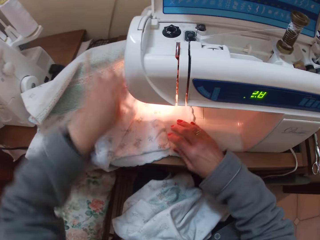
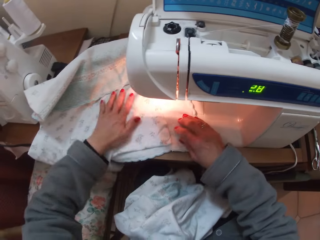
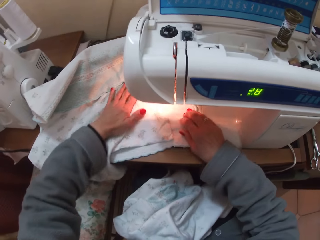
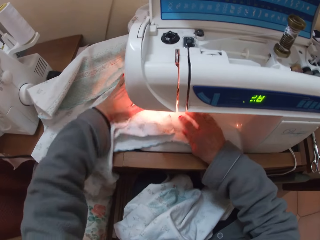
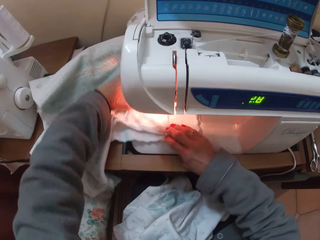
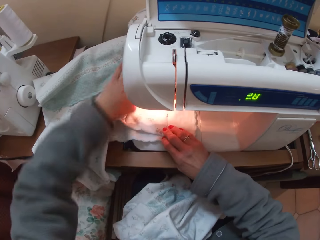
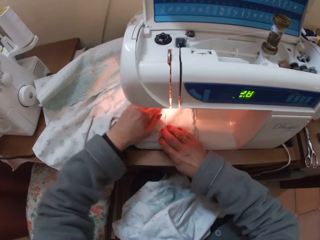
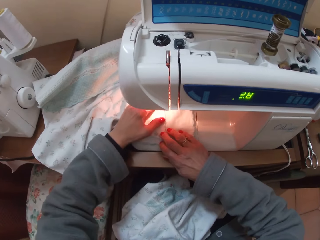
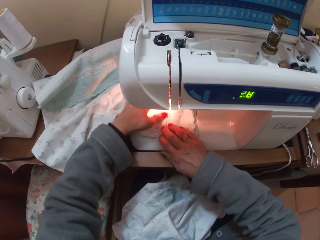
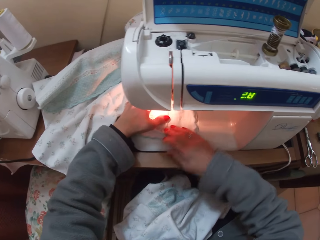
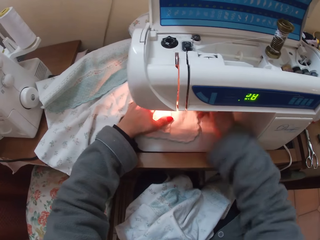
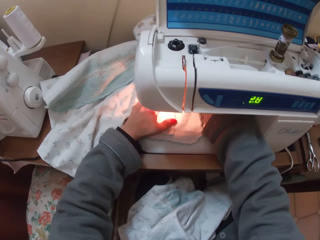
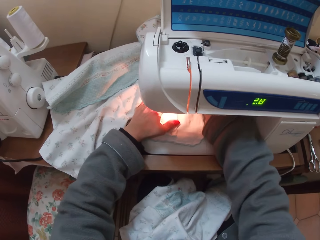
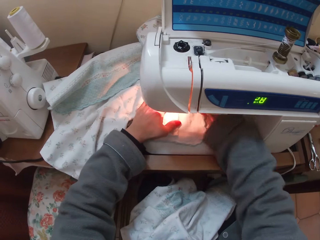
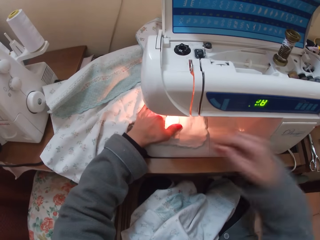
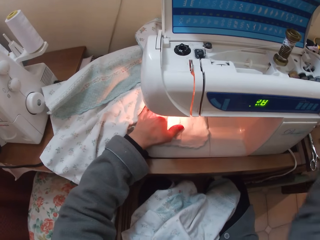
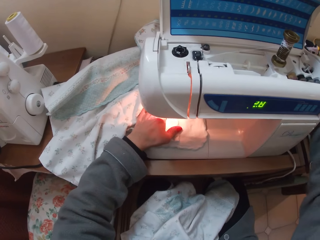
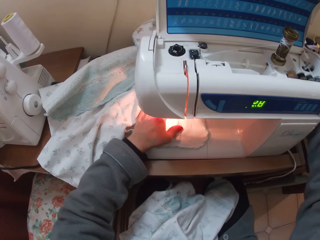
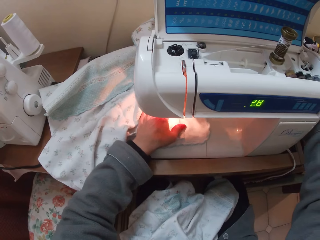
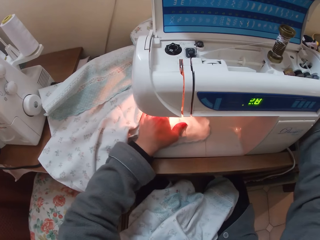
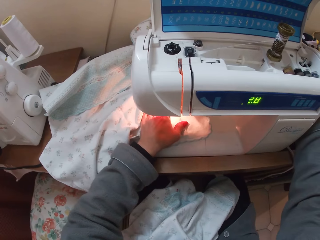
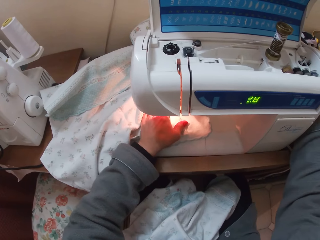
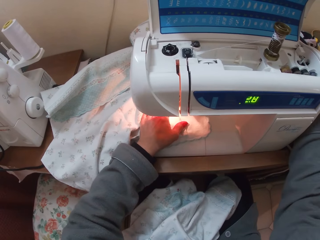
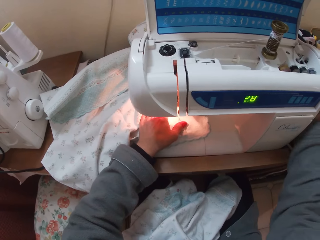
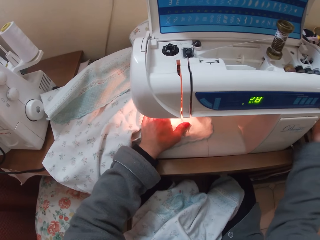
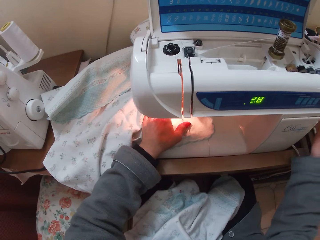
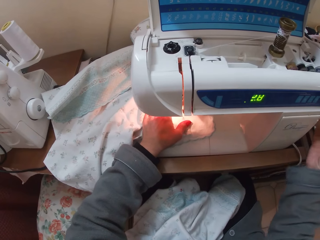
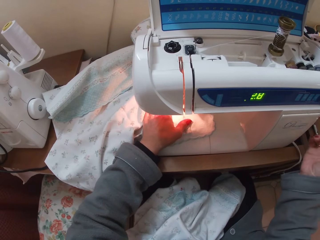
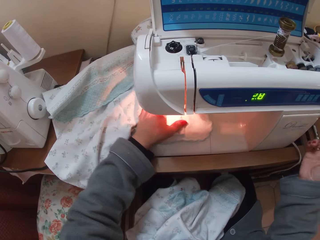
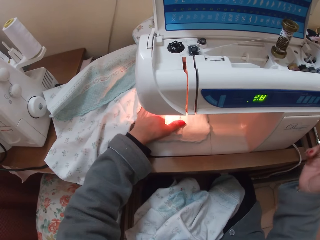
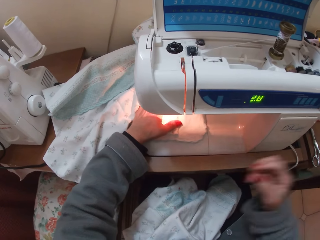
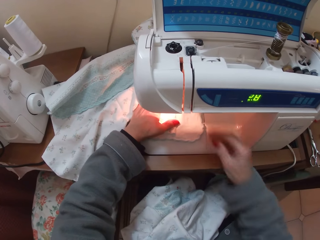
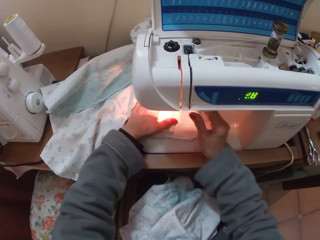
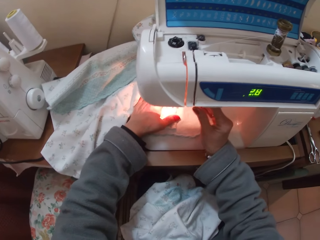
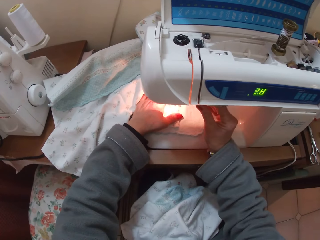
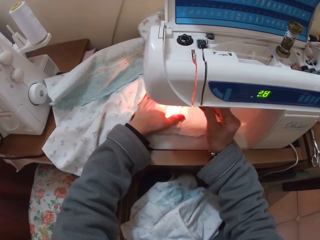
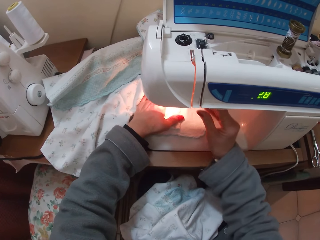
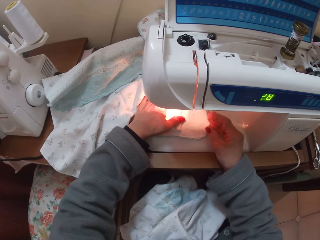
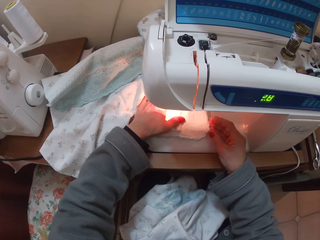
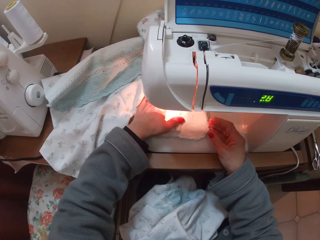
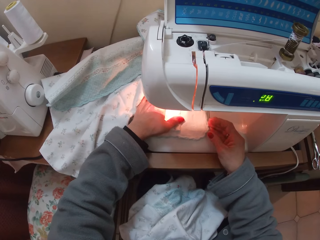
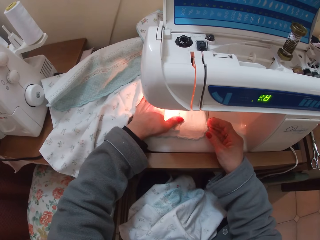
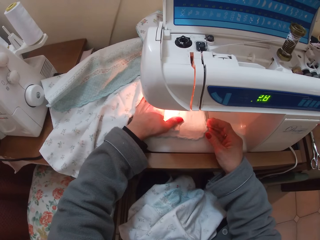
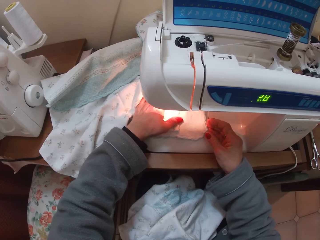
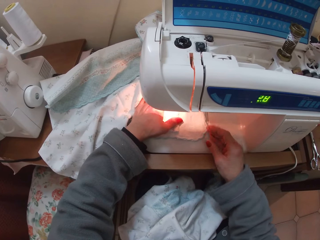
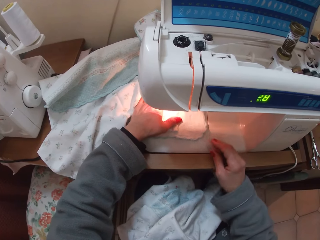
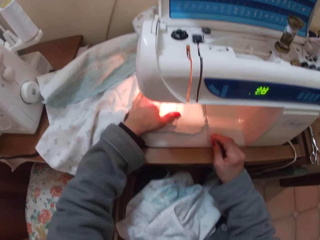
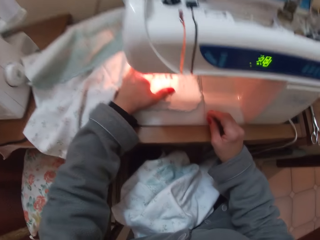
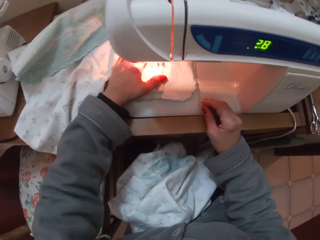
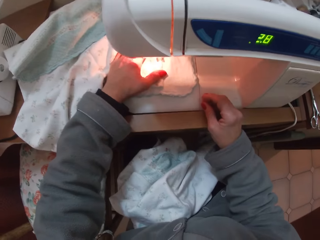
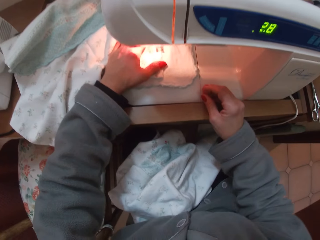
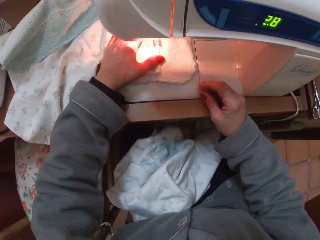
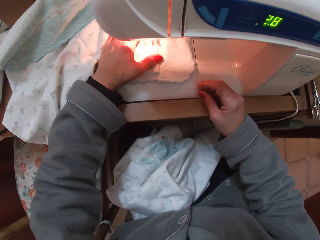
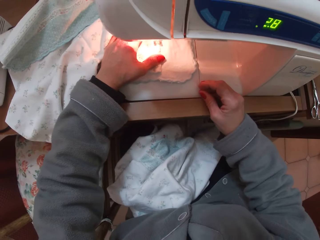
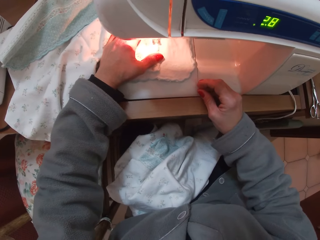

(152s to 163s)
The camera wearer sews the cloth with the sewing machine. They adjust a part of the sewing machine. They sew the cloth with the sewing machine.

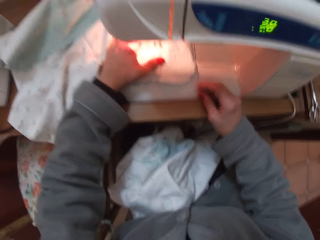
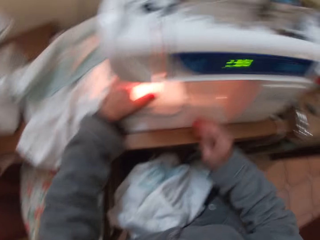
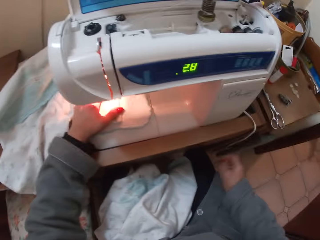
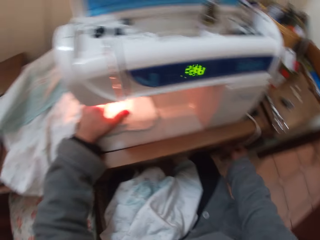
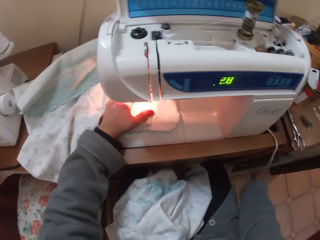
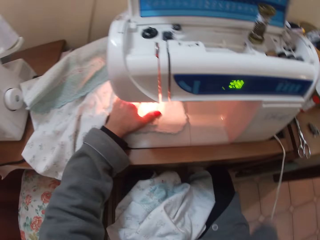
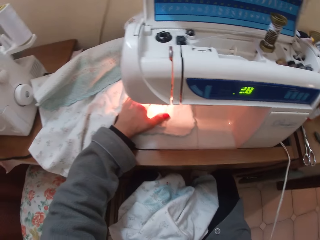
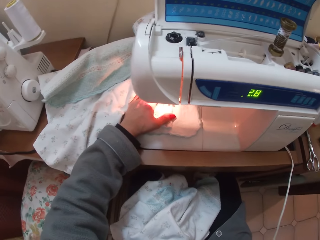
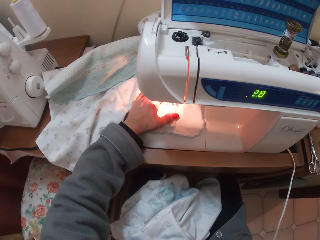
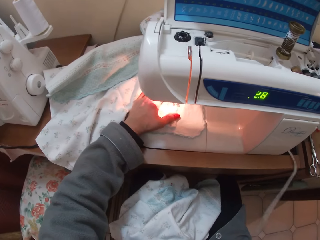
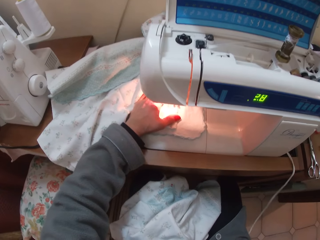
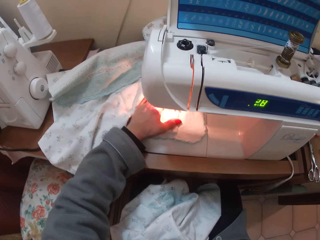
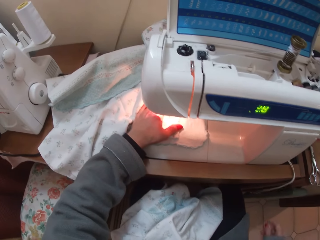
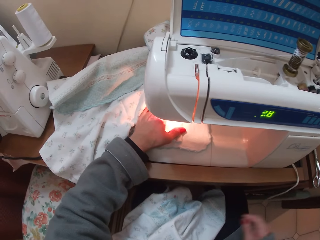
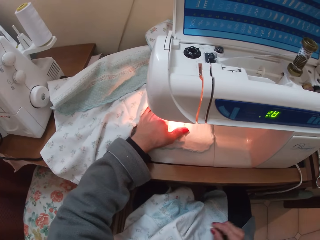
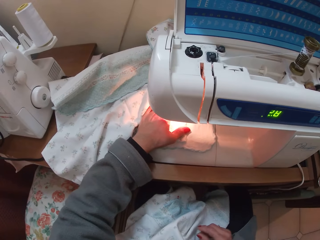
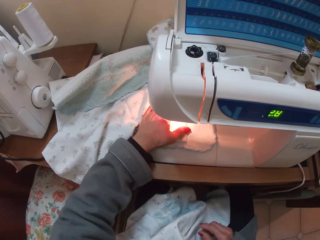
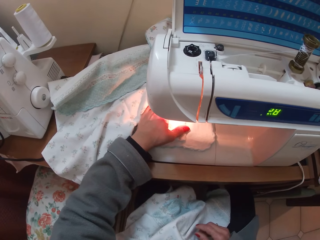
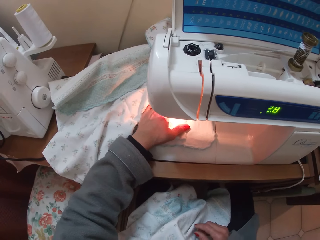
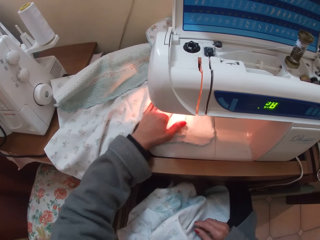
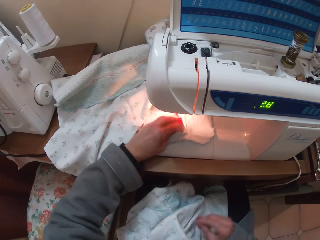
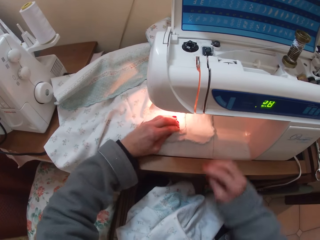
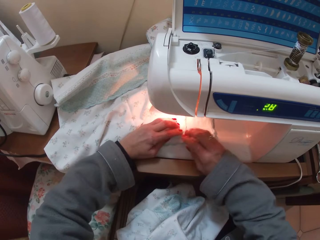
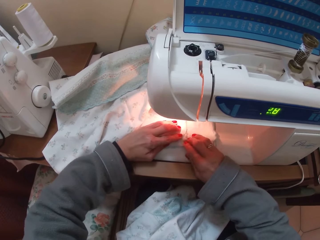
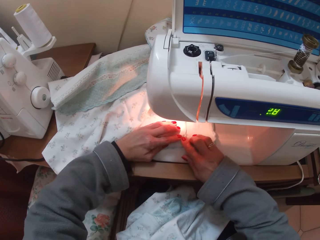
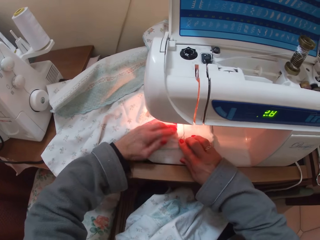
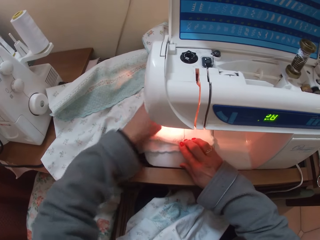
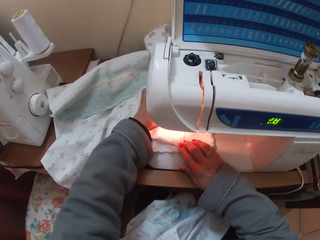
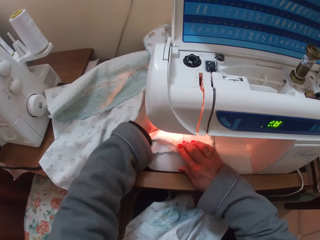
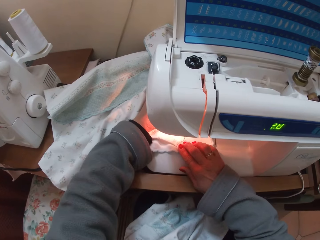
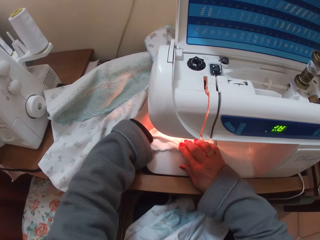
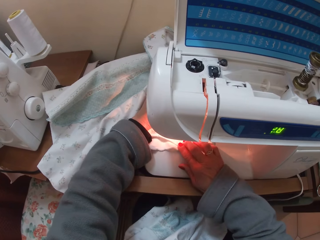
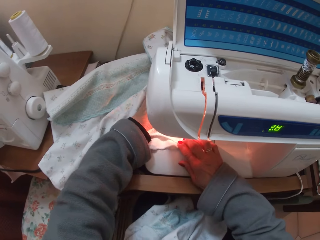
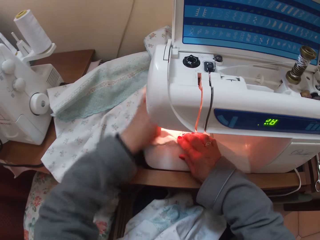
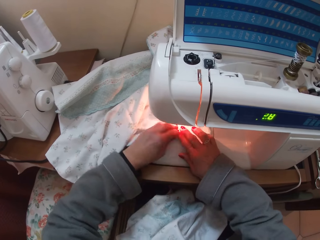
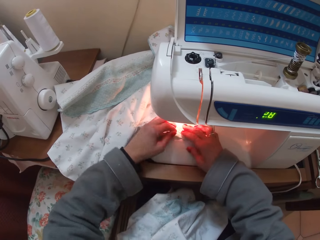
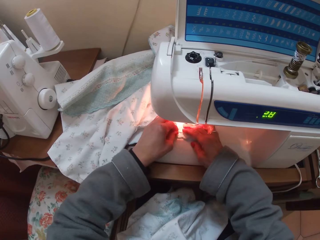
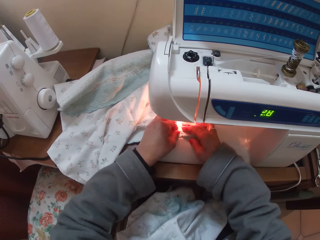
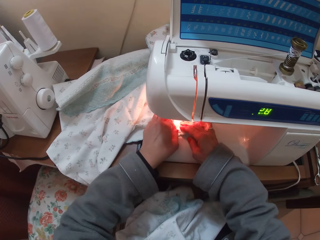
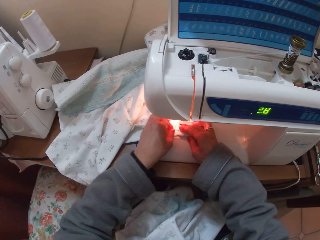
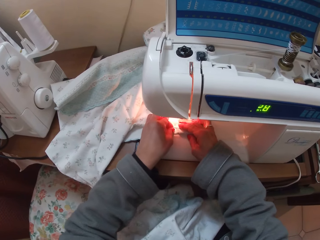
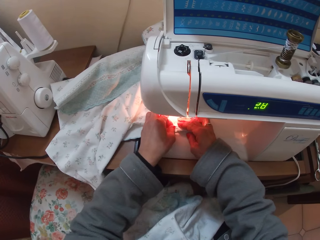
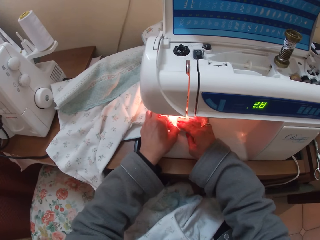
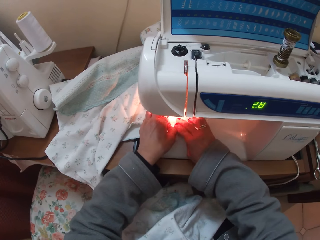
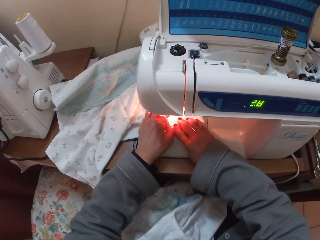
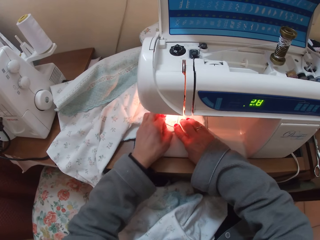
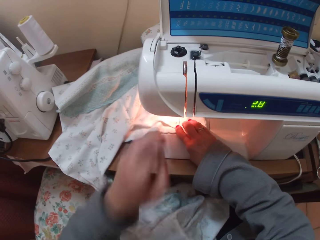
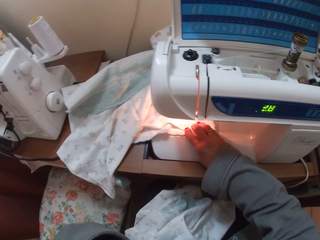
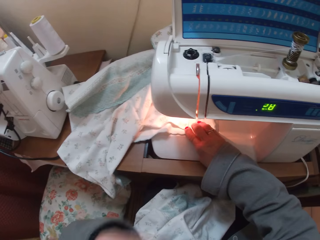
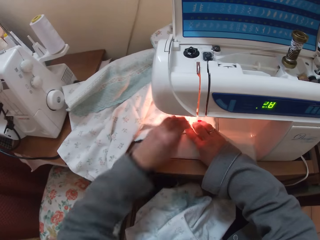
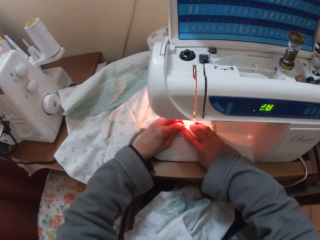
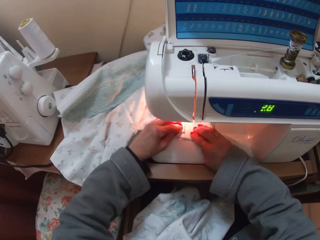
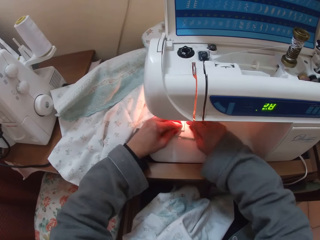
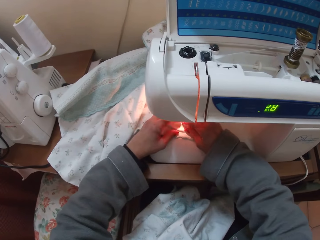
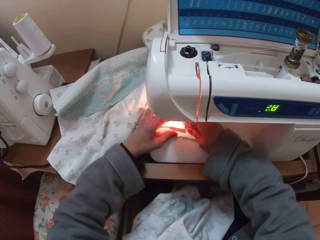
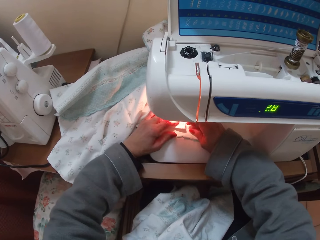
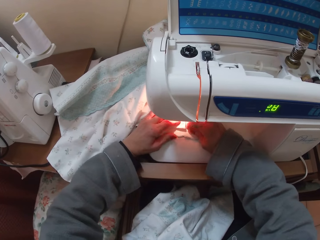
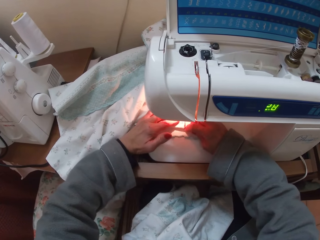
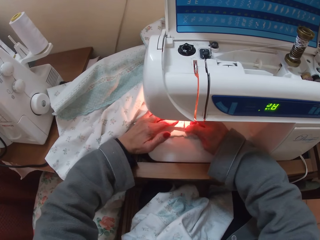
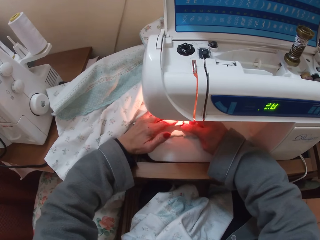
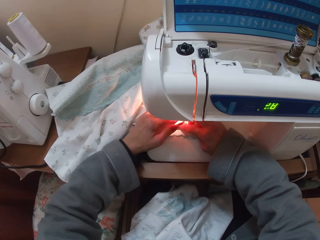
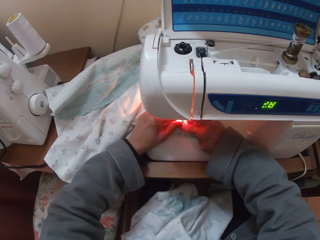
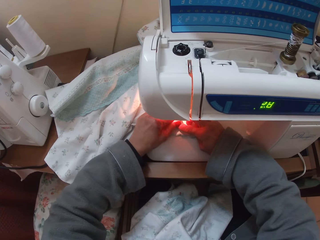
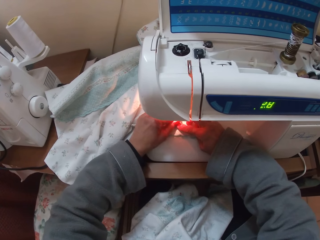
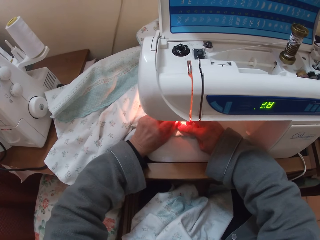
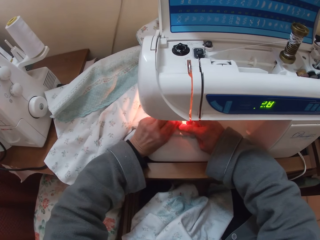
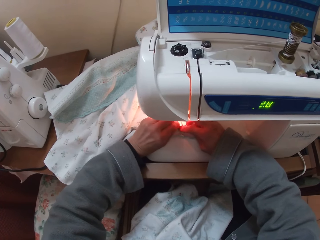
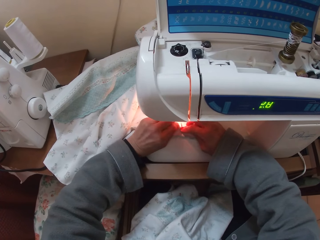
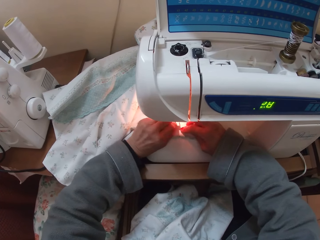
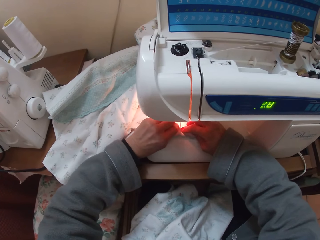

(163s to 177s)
The camera wearer picks up a wire. She touches something. She drops the wire. She sews the material. She removes a pin from the cloth on the sewing machine. She puts something to her mouth from the material. She touches her face. She sews the material. She folds the hem of the cloth on the sewing machine.
